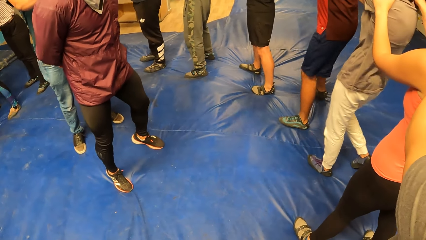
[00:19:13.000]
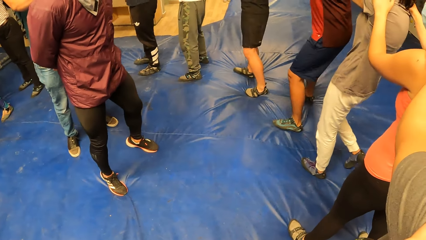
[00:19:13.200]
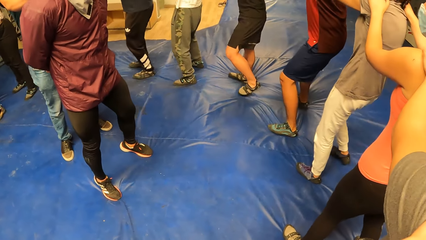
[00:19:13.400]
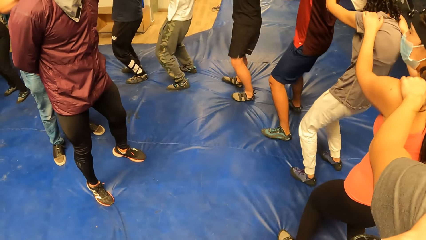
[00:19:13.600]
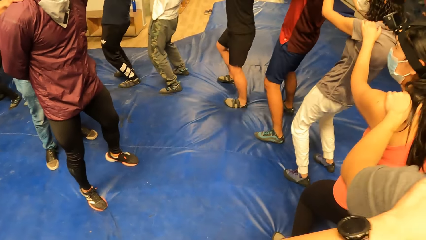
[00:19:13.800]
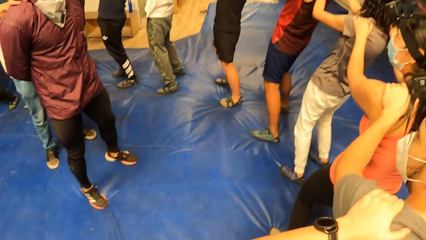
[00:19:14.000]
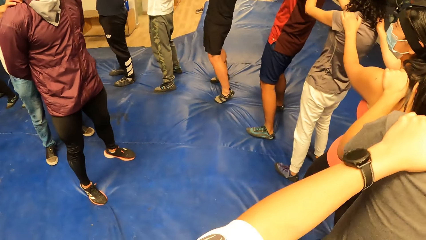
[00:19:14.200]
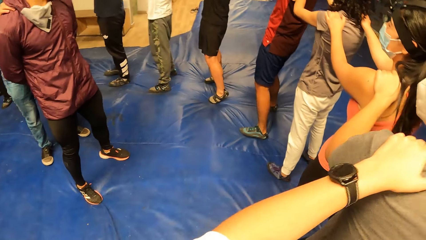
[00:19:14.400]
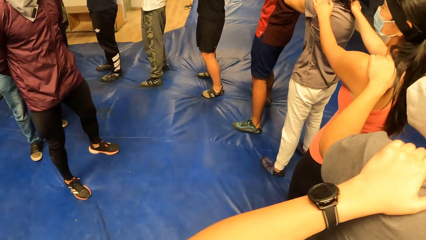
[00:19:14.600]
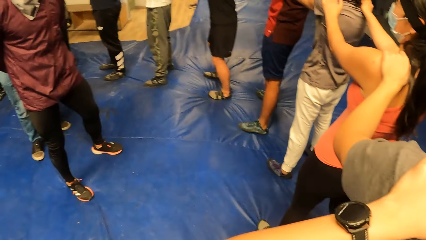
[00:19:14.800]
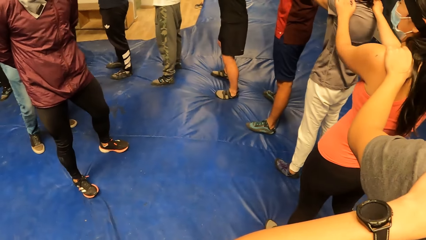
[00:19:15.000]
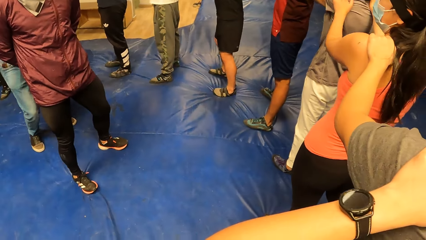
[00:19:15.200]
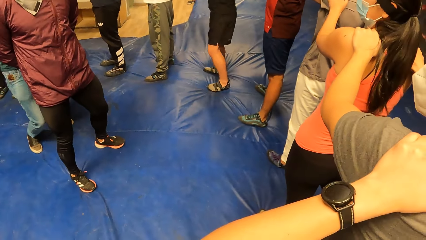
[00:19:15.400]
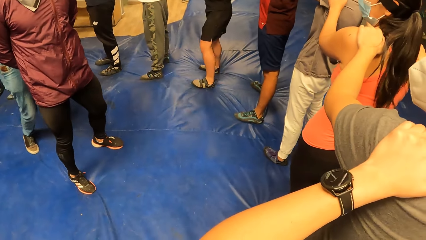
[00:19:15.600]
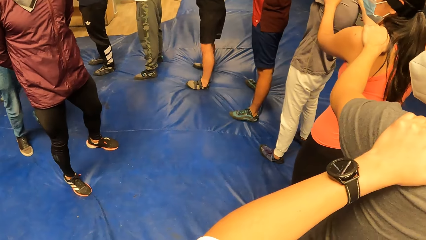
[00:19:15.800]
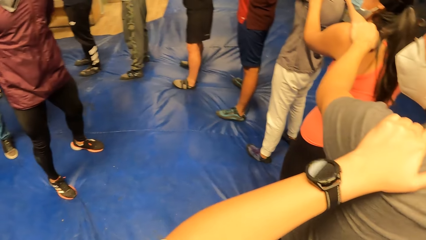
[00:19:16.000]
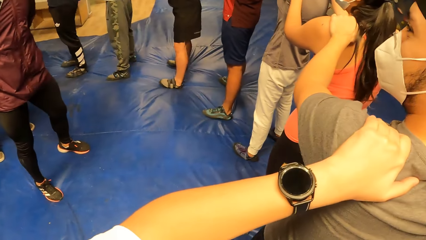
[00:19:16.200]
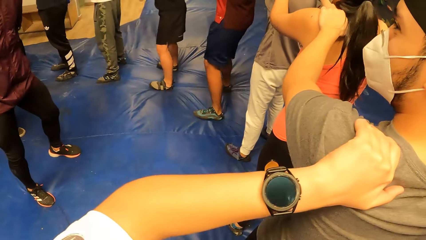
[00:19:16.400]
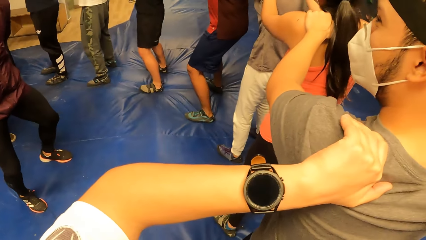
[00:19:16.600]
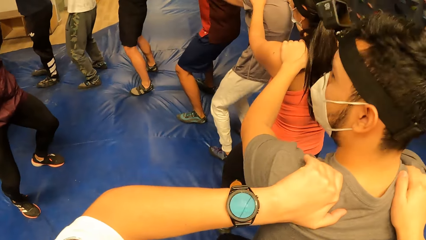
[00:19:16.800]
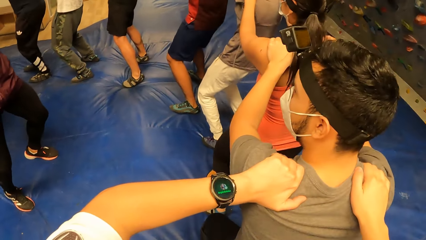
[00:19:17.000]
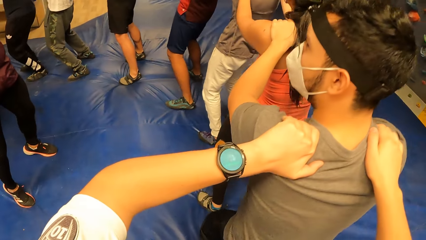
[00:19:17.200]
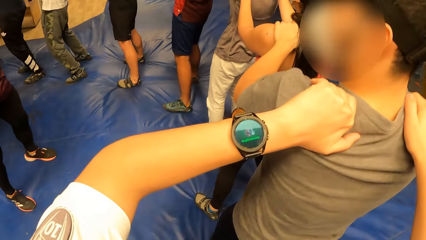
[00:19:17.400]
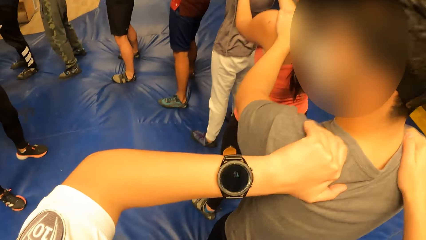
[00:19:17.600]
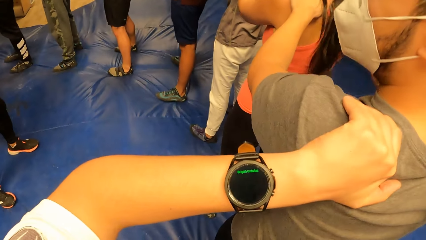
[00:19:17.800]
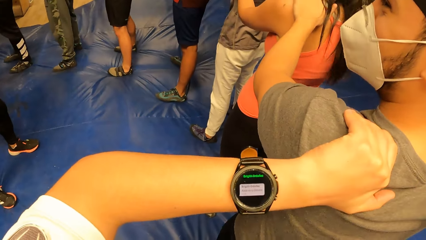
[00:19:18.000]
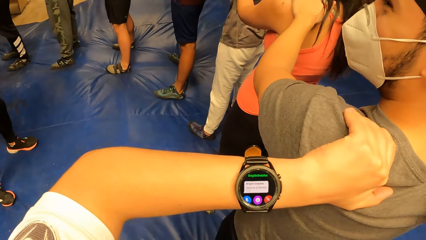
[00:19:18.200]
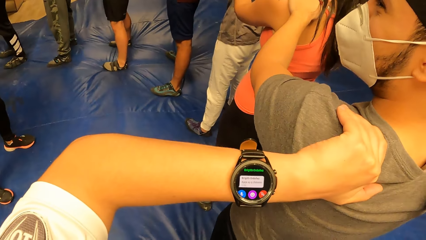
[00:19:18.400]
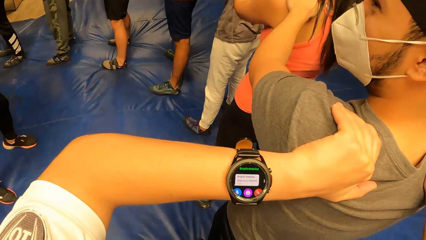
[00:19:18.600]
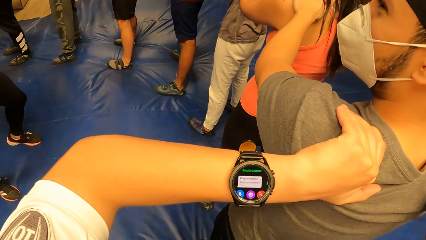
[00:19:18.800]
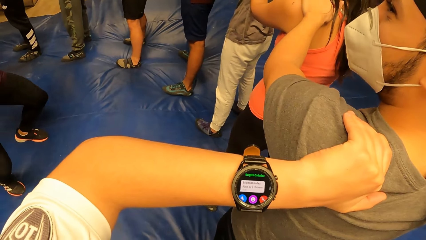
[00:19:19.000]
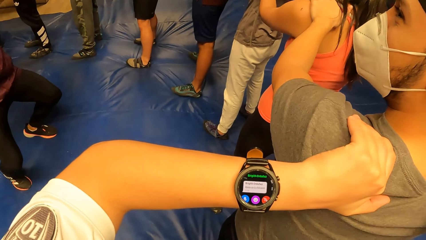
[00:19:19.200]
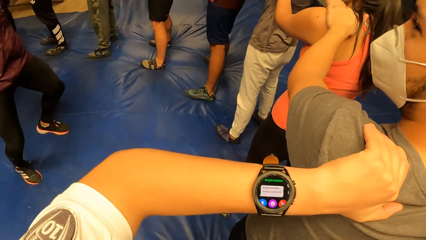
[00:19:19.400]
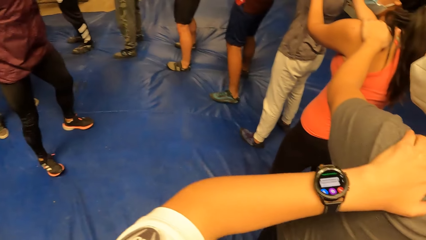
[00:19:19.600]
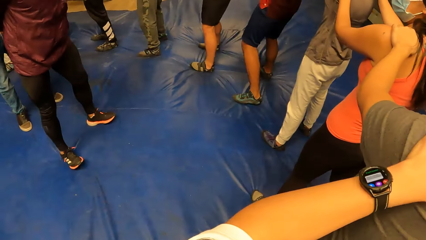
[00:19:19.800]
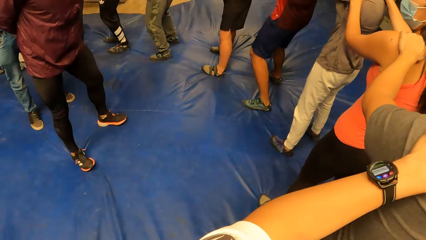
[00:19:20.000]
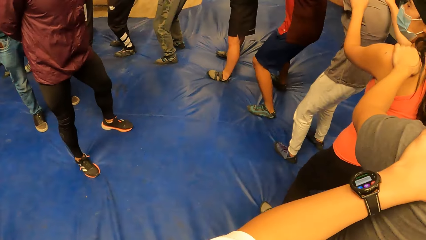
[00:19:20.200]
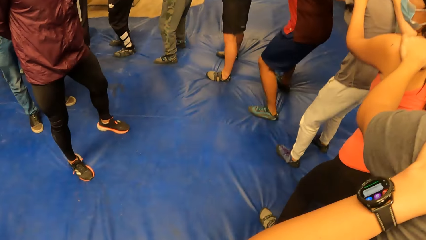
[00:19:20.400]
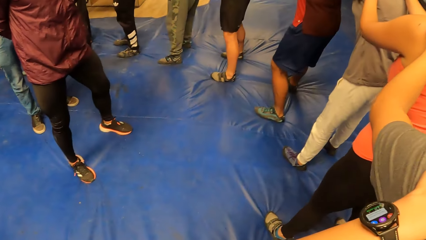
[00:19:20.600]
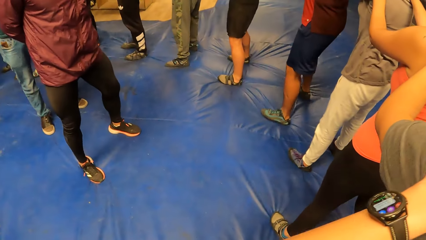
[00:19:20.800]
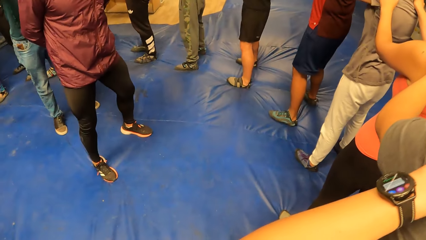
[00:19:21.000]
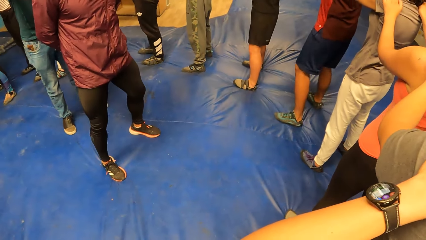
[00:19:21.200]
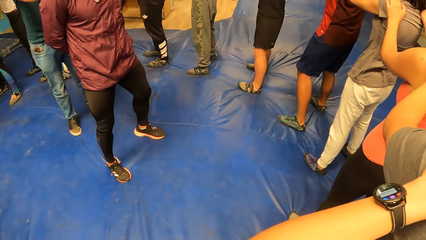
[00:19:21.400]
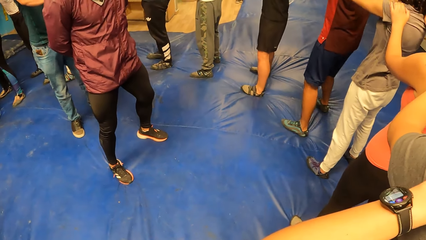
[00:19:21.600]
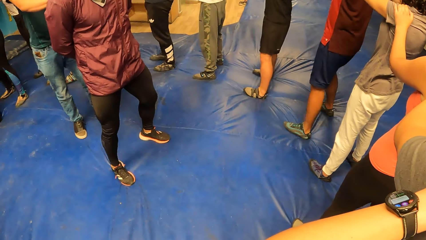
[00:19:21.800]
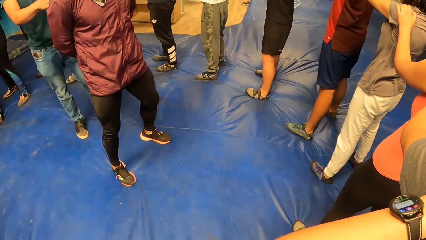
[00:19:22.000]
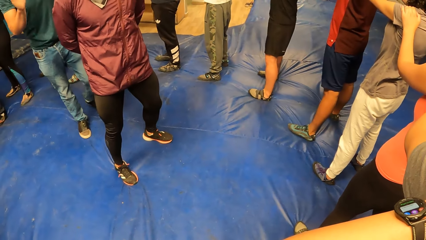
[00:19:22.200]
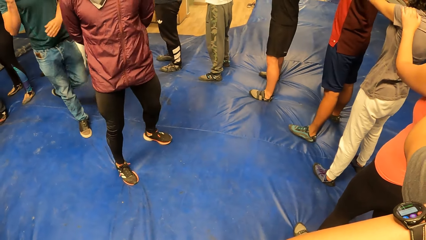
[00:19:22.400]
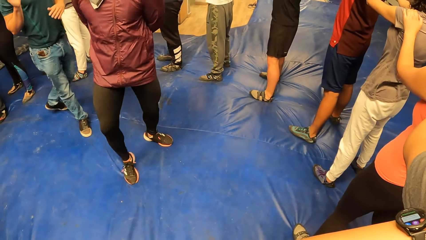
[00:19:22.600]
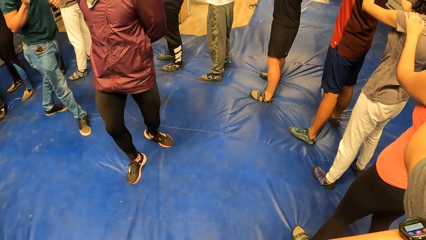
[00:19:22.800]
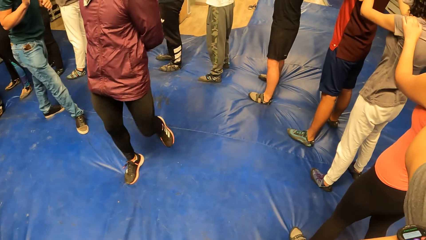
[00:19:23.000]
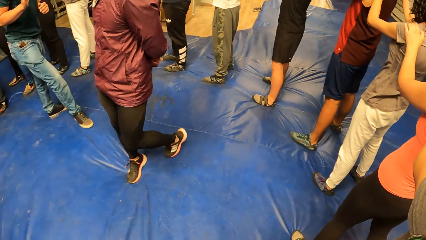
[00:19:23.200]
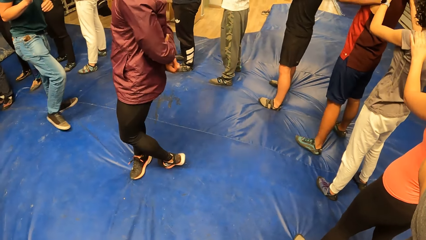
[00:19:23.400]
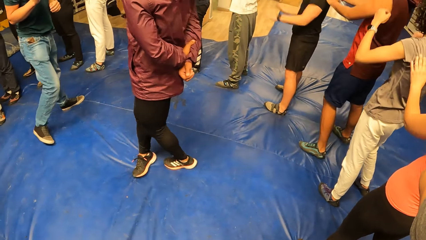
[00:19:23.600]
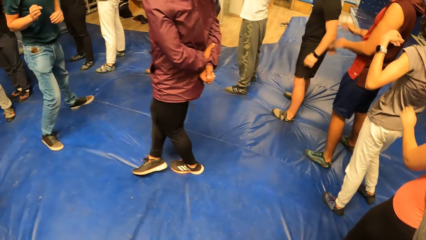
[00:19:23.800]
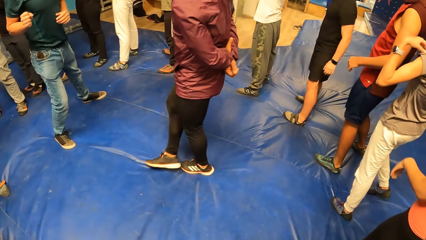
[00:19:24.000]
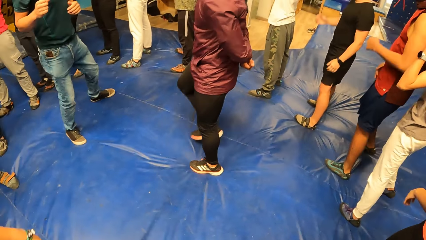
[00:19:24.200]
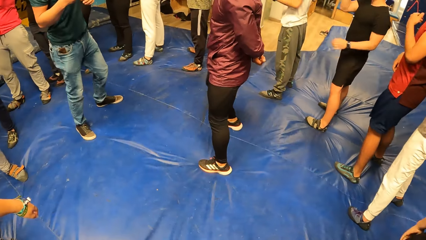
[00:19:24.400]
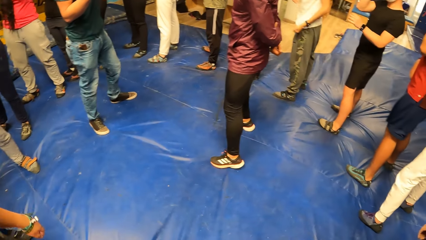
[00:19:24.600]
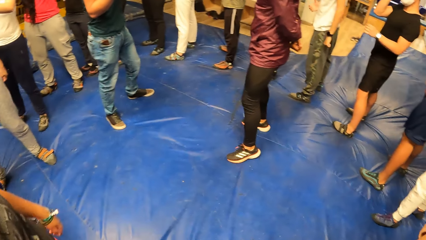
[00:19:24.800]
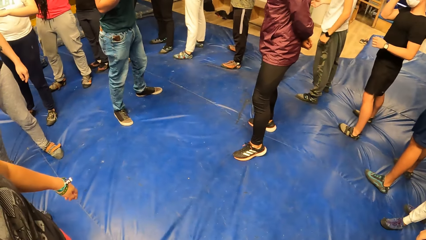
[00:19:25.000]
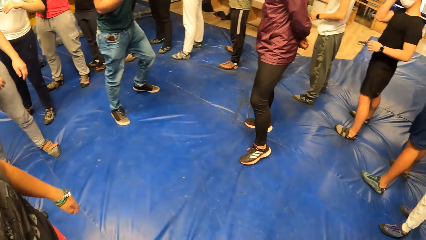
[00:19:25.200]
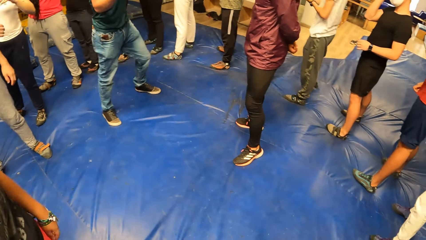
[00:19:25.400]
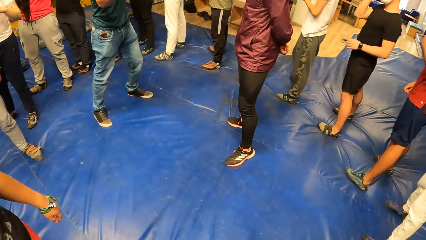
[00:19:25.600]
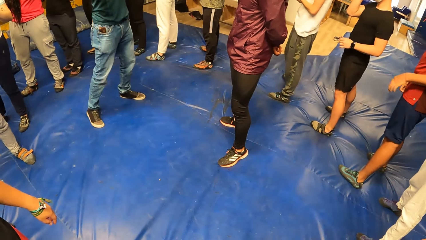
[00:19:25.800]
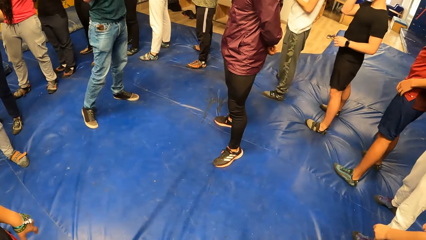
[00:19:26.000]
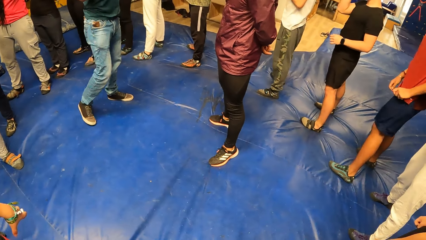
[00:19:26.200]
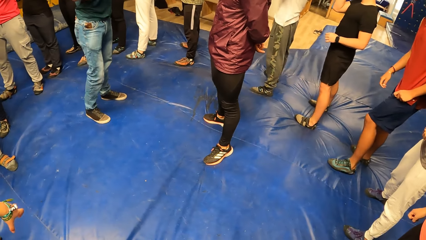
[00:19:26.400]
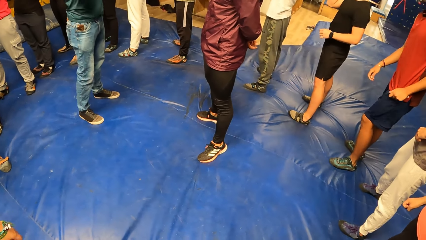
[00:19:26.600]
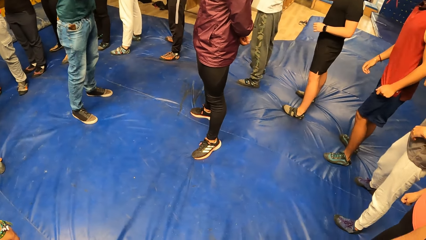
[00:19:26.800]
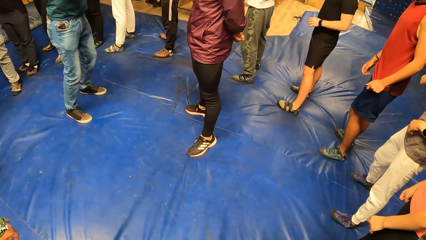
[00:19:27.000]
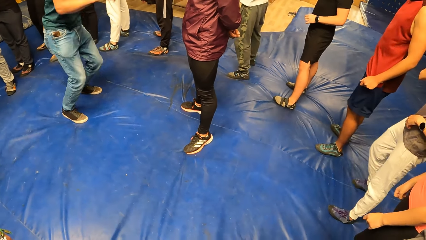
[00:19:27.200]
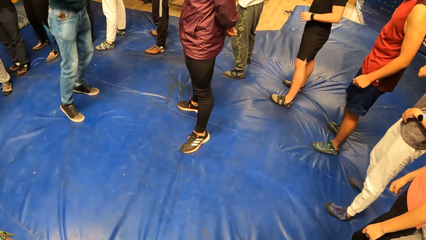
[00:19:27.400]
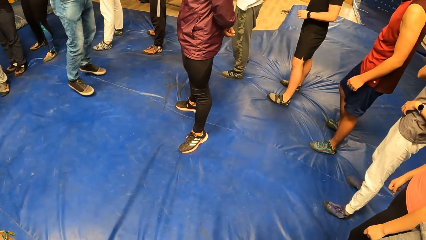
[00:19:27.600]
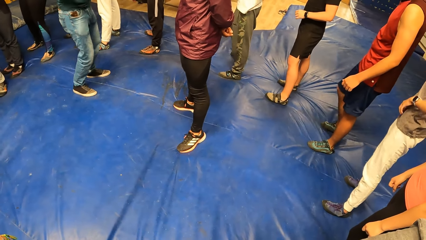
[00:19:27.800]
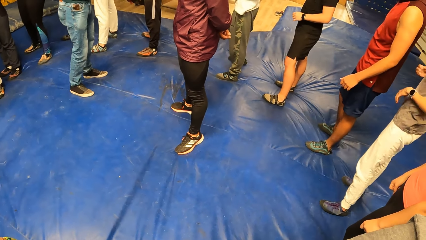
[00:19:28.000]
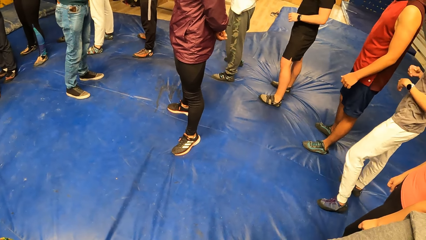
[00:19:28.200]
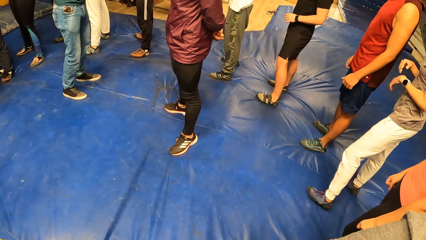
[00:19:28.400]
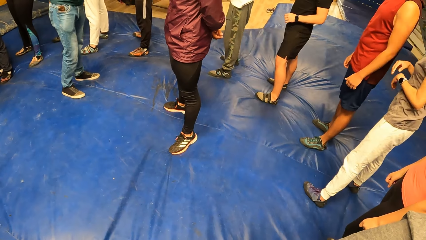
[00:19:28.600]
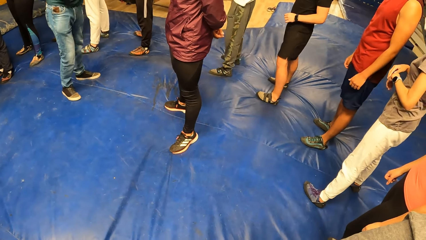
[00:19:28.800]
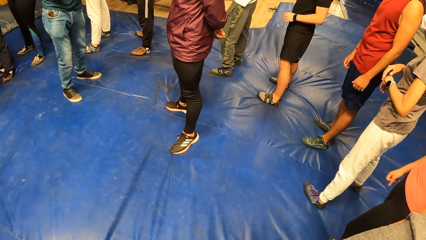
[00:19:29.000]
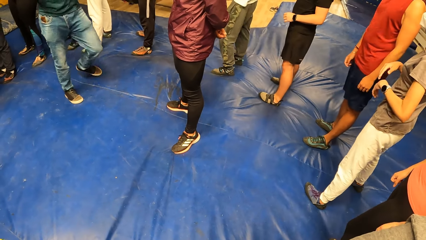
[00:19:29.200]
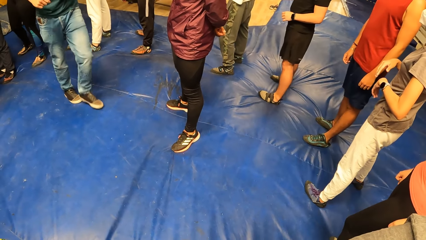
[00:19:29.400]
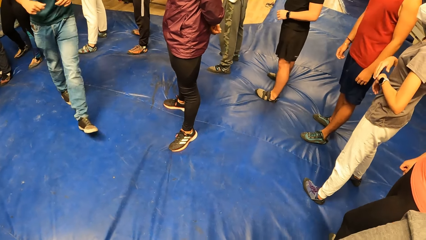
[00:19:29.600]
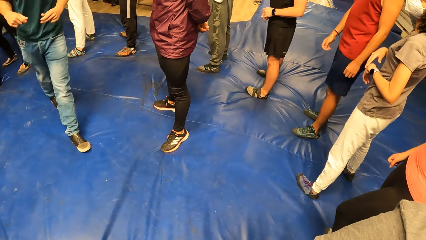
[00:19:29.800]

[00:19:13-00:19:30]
The camera wearer slightly kneels with the circle of people. A man slightly kneels with the circle of people. Another man slightly kneels inside the circle of people. The camera wearer slightly kneels with the circle of people. The first man slightly kneels with the circle of people. The camera wearer looks at the watch. A third man slightly kneels inside the circle of people. The camera wearer slightly kneels with the circle of people. The first man slightly kneels with the circle of people. The second man interacts with the circle of people. He jumps inside the circle of people.
